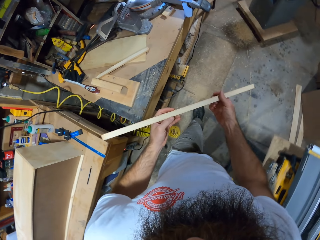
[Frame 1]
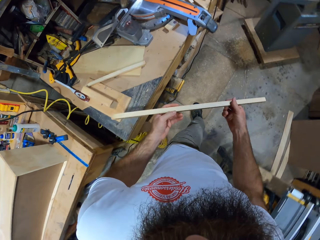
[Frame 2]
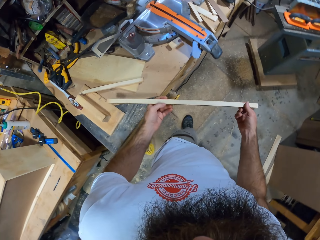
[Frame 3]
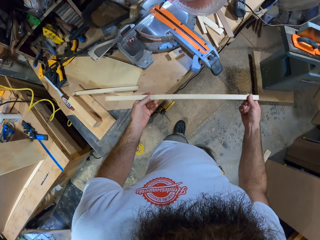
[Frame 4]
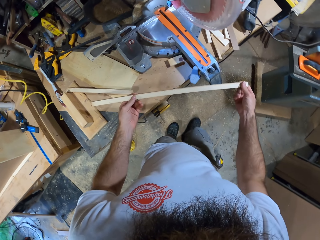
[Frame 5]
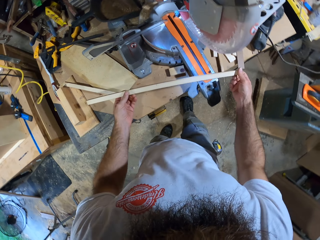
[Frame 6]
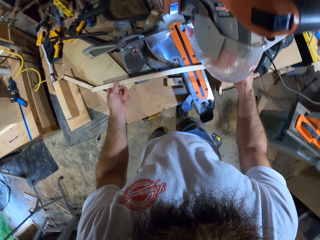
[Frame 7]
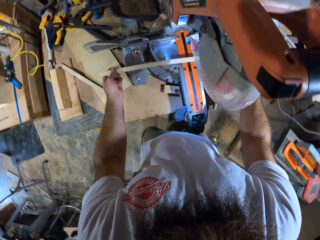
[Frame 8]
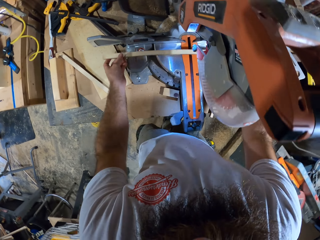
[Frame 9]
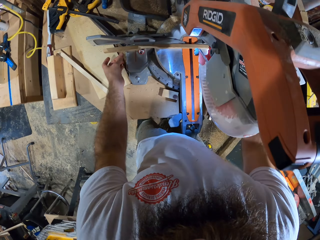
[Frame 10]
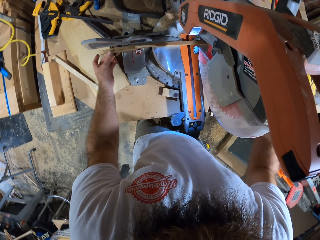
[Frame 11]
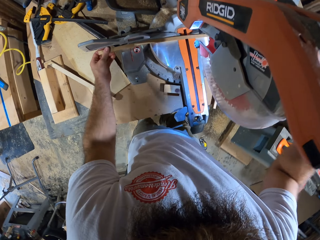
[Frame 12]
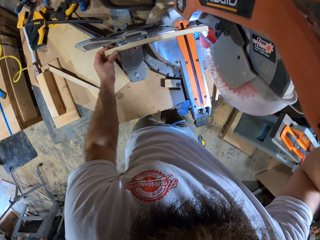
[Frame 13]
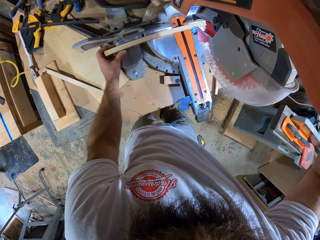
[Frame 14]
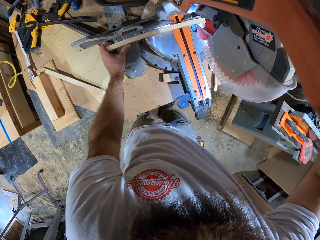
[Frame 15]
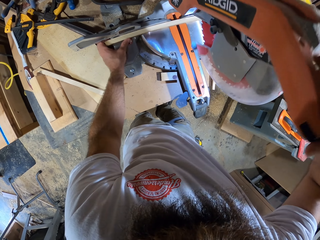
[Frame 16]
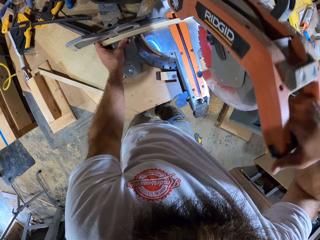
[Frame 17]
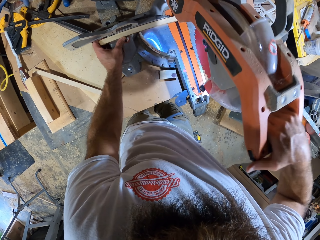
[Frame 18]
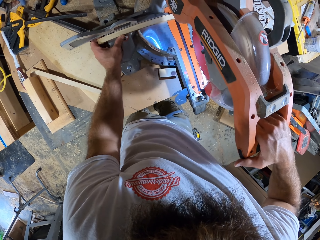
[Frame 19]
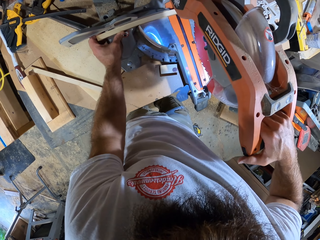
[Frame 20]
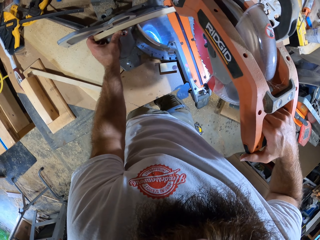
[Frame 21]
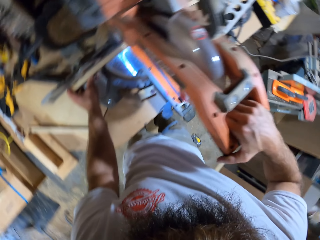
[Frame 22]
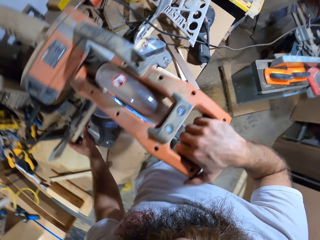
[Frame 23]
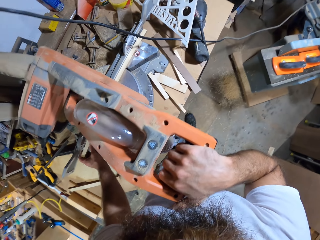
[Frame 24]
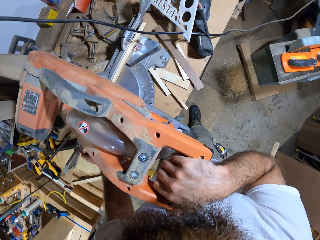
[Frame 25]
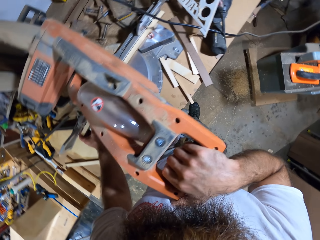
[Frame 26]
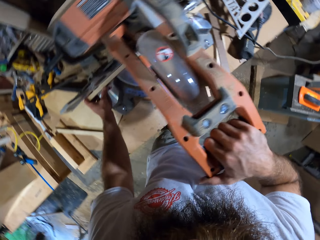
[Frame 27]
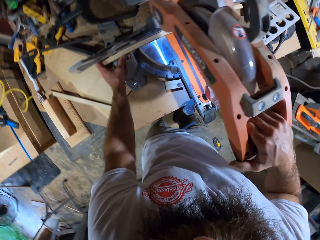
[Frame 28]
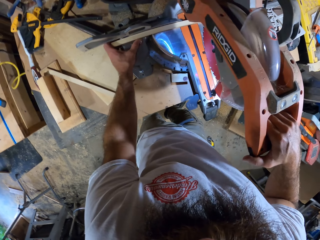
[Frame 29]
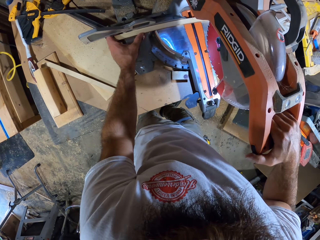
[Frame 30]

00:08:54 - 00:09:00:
The camera wearer holds the wood plank with both hands and walks to the industrial wood cutter. He places the wood plank on the industrial wood cutter with both hands. He holds the wood cutter with his left hand. He cuts the wood plank with the industrial wood cutter in his right hand.

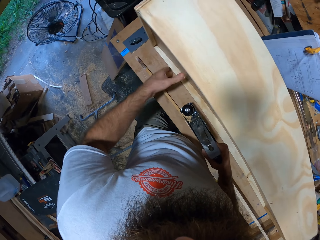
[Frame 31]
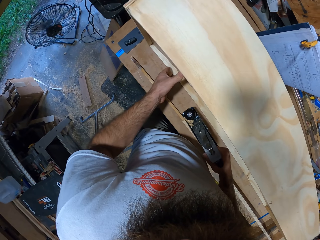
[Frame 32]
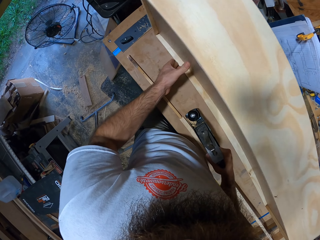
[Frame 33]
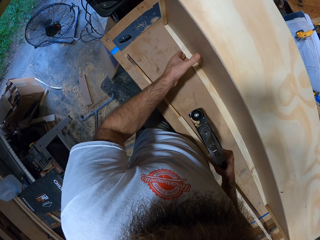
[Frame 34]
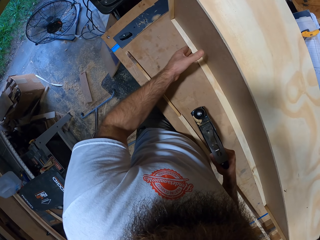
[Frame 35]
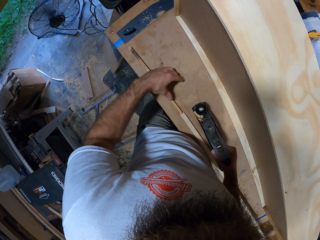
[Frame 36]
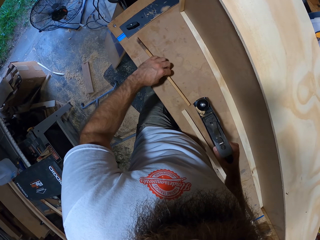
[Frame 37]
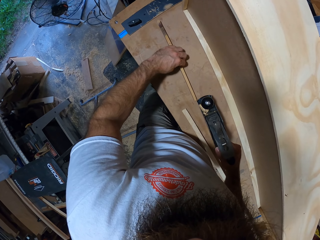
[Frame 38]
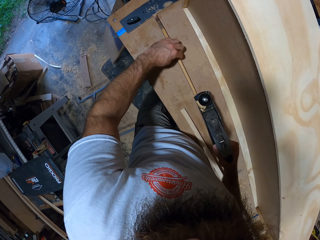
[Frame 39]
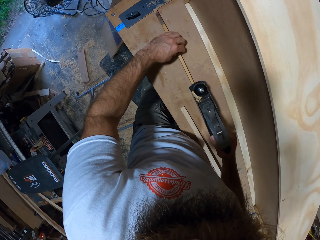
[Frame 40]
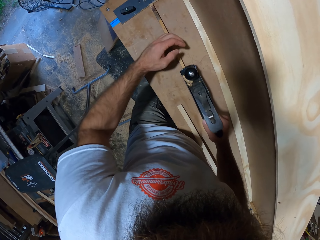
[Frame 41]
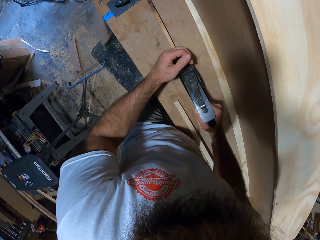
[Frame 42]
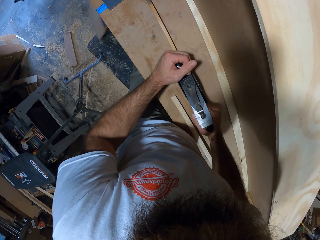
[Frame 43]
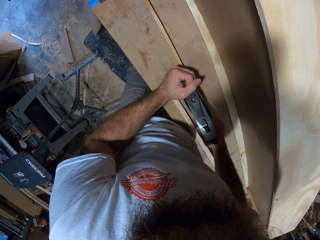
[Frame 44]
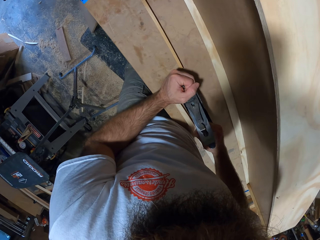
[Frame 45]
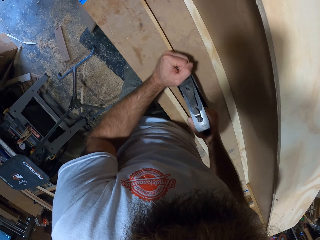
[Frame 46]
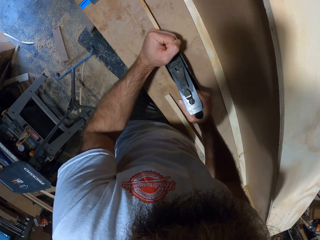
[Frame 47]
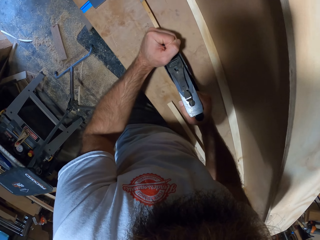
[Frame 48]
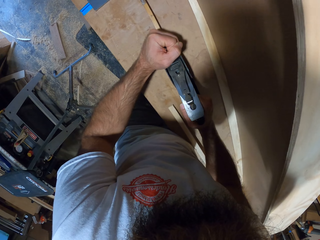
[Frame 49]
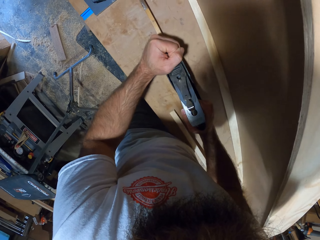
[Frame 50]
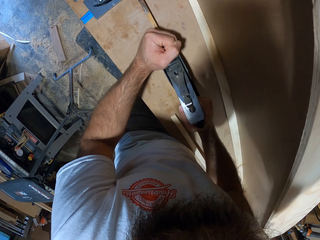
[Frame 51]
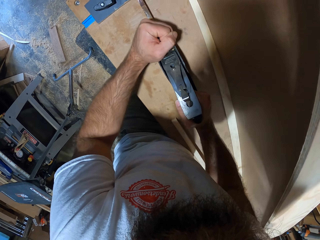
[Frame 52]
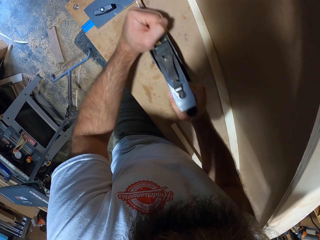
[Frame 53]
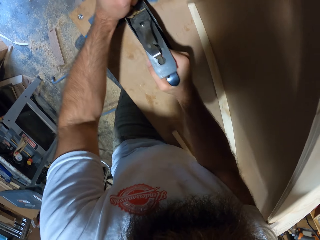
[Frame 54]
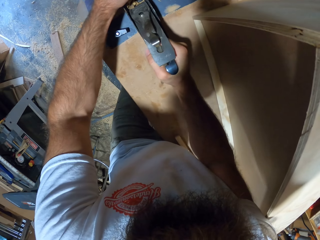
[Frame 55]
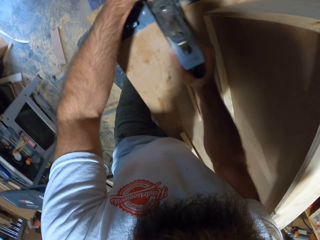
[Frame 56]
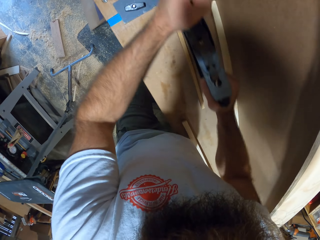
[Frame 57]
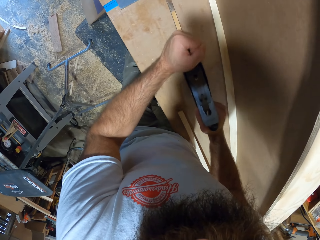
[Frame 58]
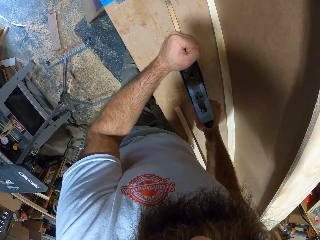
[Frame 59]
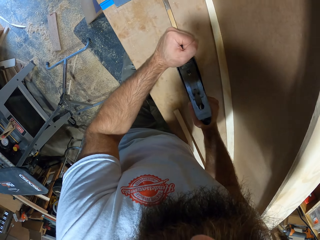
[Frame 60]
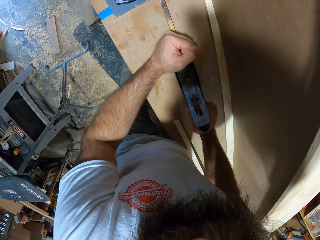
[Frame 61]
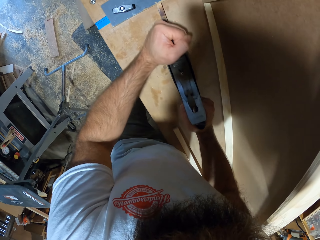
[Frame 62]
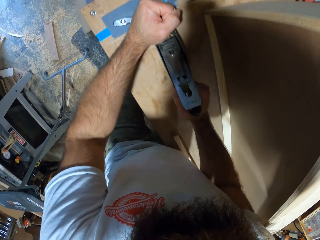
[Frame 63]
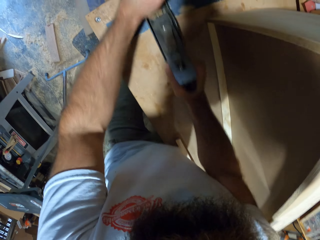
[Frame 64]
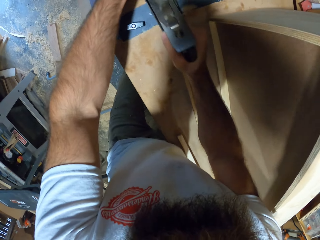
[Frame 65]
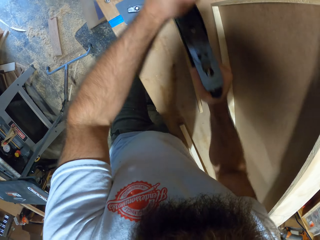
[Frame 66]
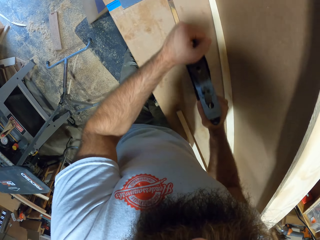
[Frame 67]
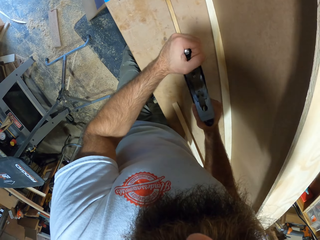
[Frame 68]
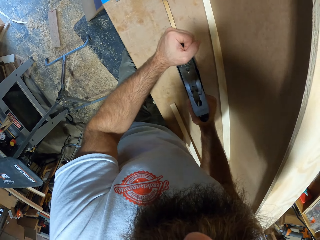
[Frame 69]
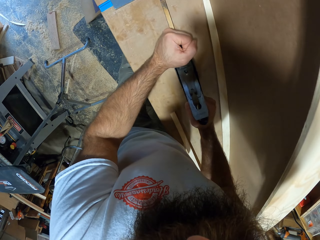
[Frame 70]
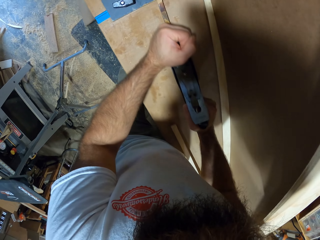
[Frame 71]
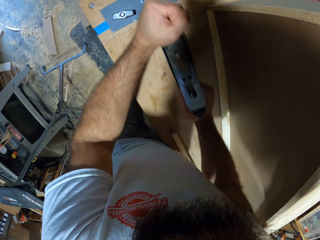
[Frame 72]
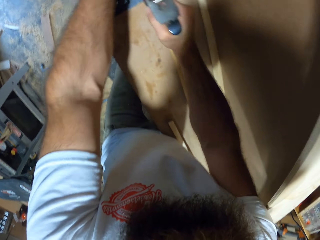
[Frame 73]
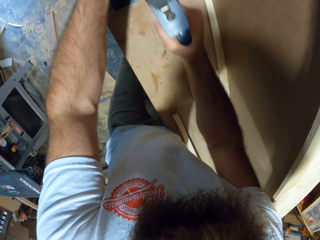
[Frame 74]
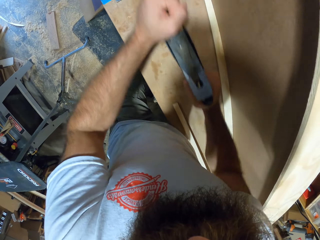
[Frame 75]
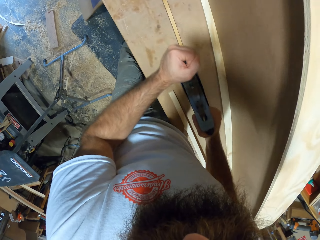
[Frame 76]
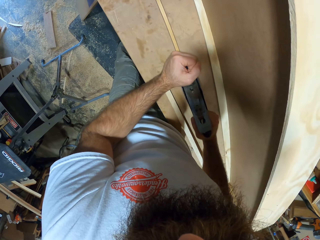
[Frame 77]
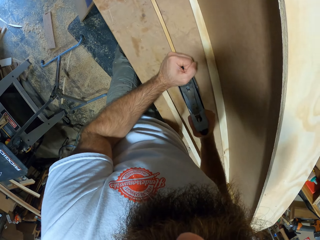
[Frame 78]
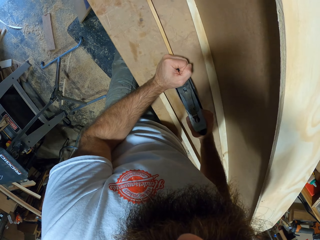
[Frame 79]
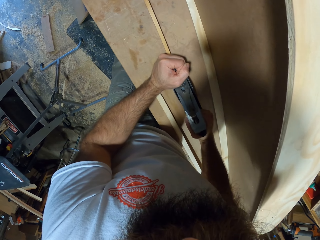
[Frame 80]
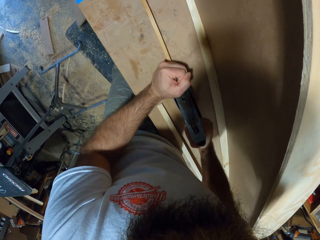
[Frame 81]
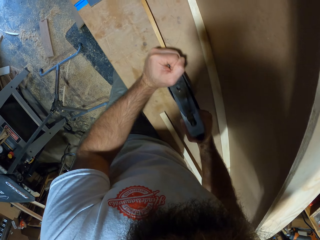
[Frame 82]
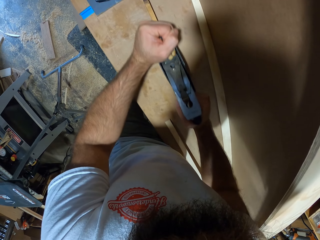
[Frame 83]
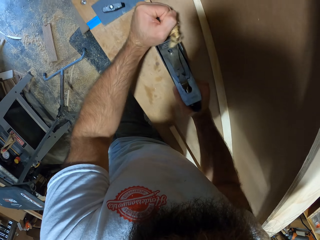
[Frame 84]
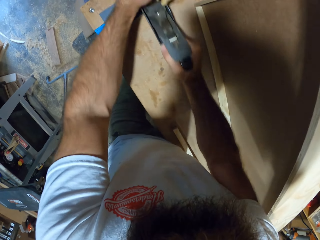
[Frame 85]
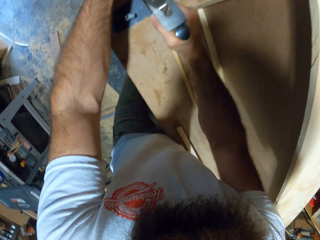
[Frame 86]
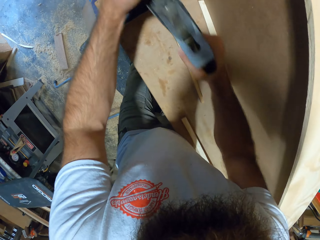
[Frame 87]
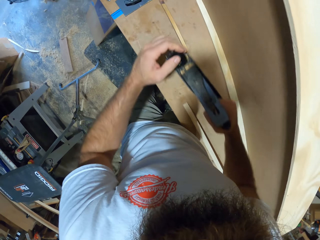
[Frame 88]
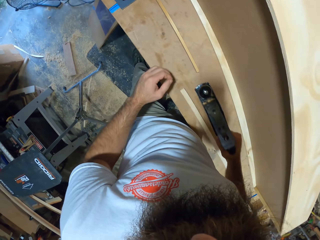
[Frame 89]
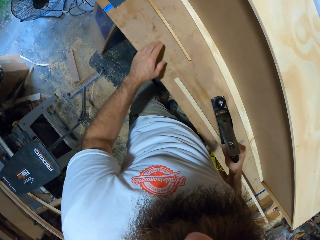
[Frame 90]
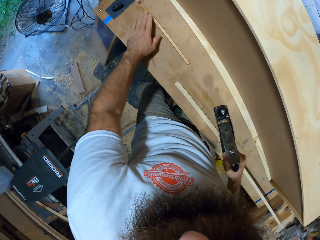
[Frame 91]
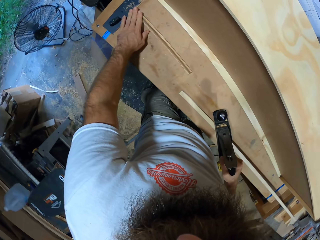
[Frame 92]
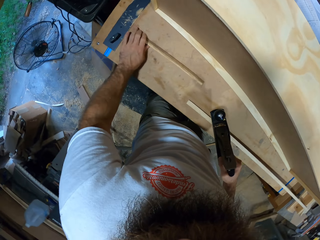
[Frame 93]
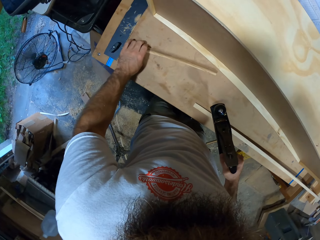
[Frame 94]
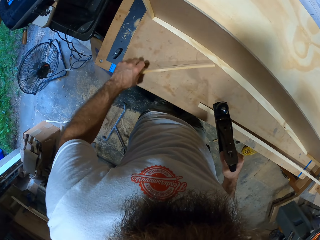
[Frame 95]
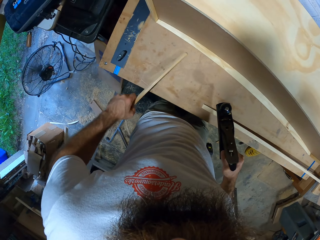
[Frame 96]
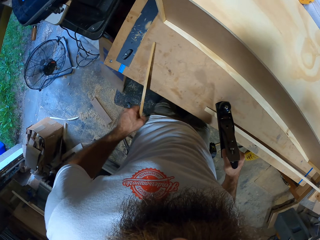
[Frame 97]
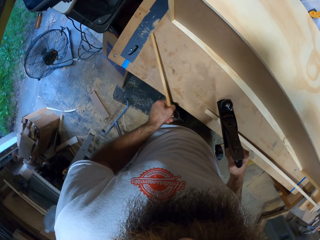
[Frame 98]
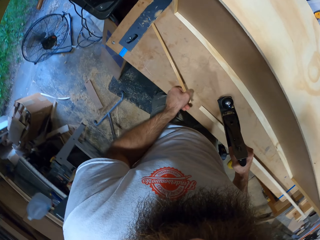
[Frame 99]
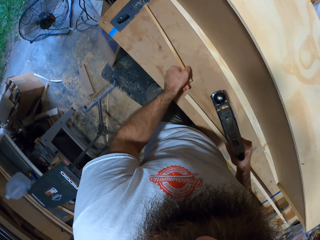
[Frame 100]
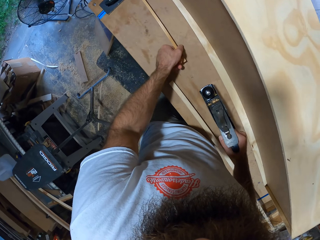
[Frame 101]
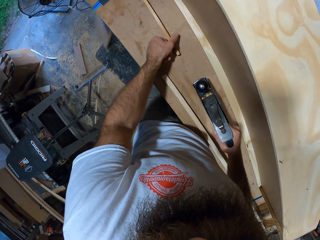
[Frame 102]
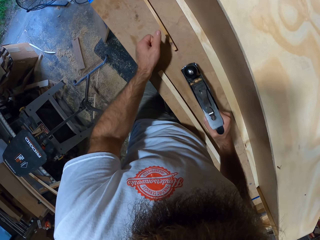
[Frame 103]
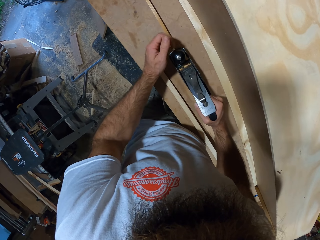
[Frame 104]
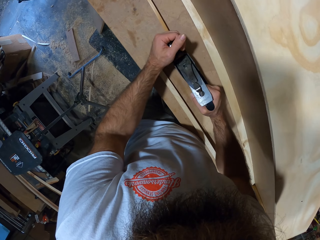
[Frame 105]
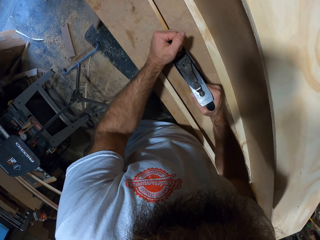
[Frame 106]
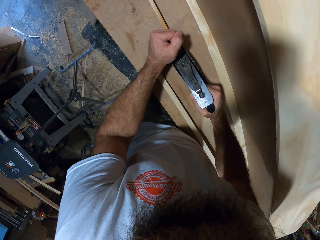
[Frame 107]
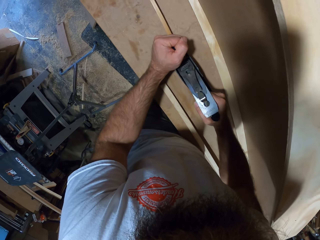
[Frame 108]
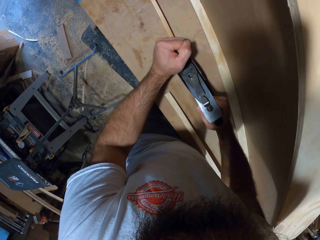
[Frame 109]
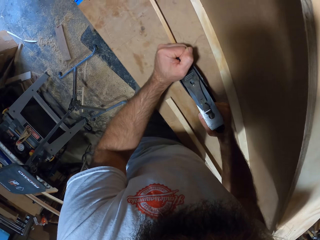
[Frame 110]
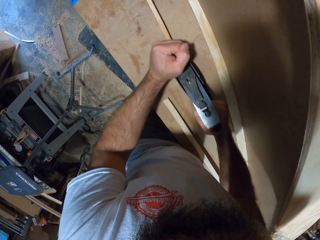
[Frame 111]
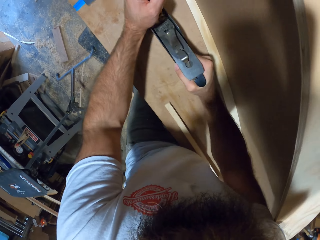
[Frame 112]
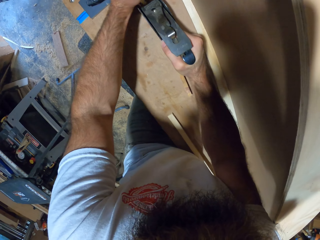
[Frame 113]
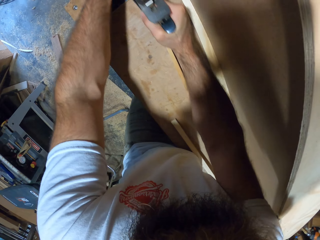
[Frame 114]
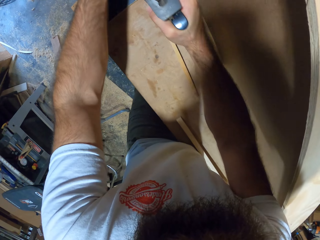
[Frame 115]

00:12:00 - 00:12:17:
The camera wearer moves the box on the table with his left hand. He moves the piece of wood on the table with his left hand. He planes the piece of wood on the table with the planer in both hands. He turns the piece of wood on the table with his left hand. He planes the piece of wood on the table with the planer in both hands.
